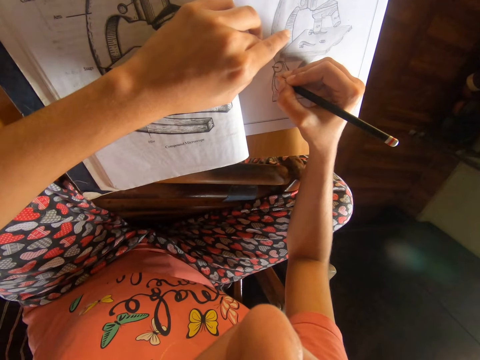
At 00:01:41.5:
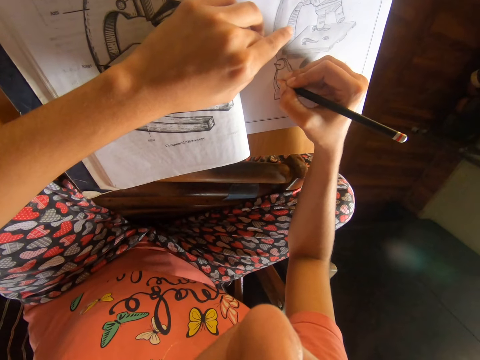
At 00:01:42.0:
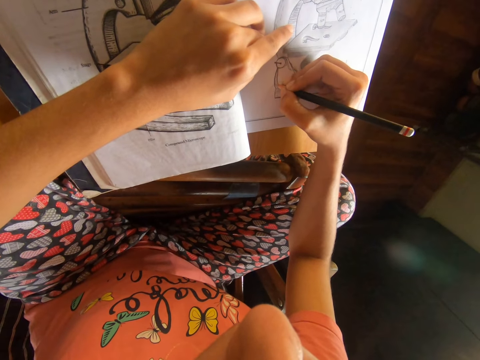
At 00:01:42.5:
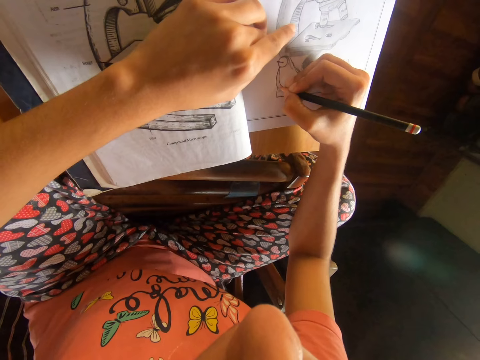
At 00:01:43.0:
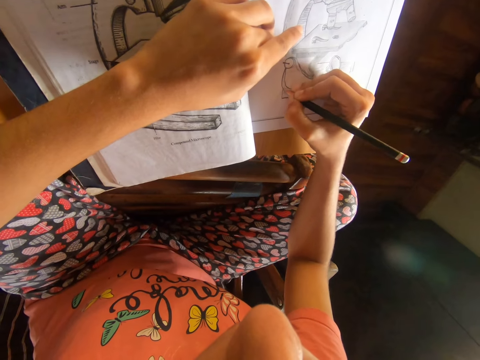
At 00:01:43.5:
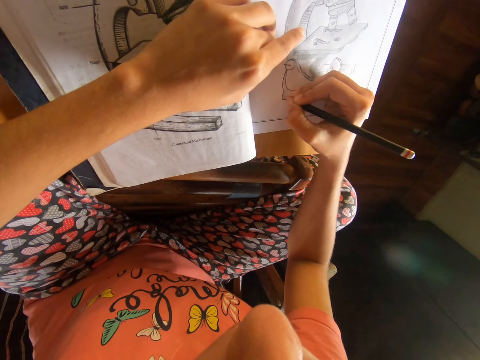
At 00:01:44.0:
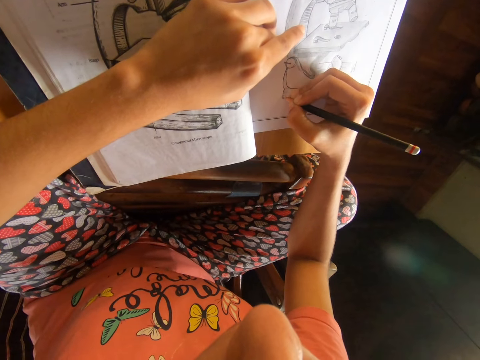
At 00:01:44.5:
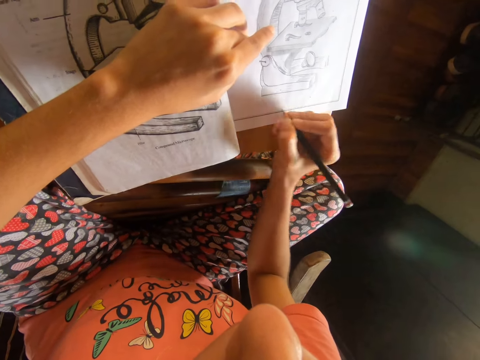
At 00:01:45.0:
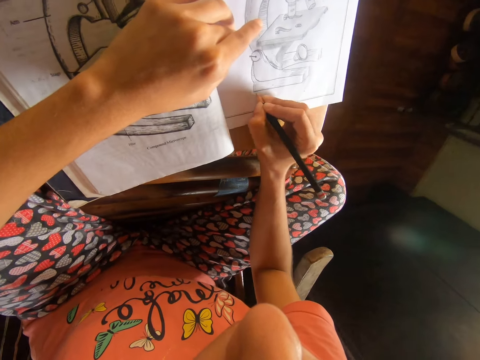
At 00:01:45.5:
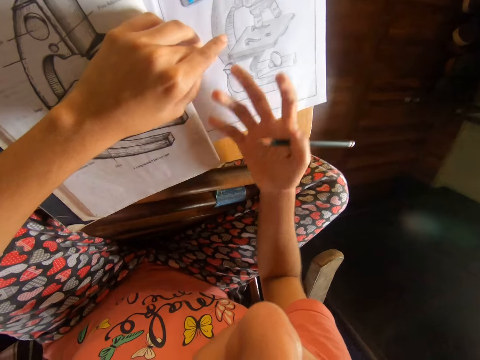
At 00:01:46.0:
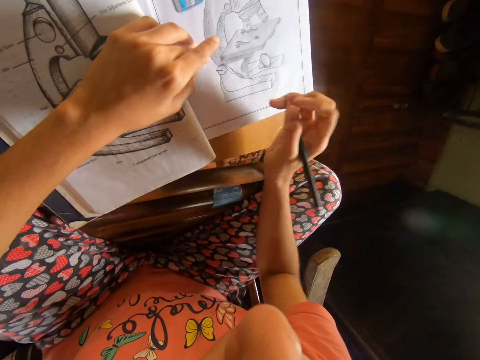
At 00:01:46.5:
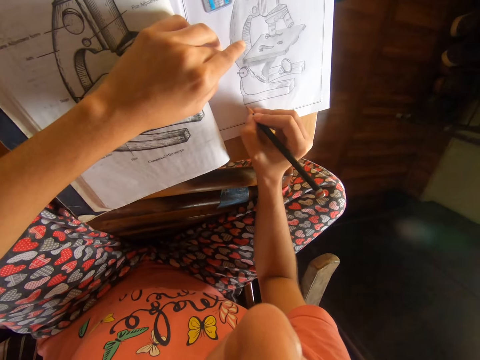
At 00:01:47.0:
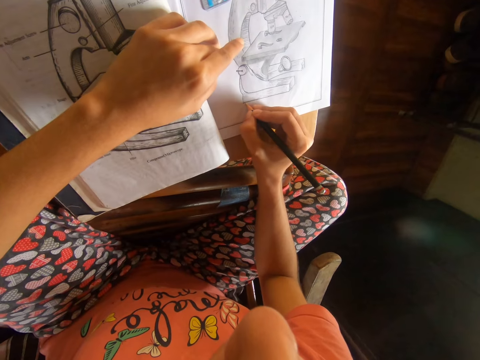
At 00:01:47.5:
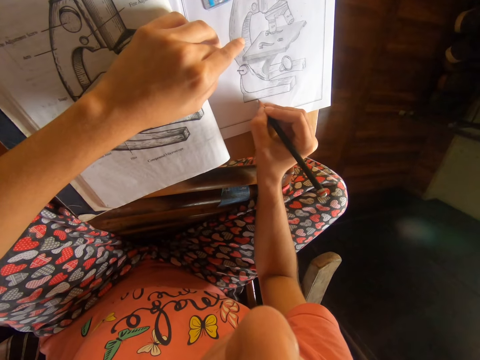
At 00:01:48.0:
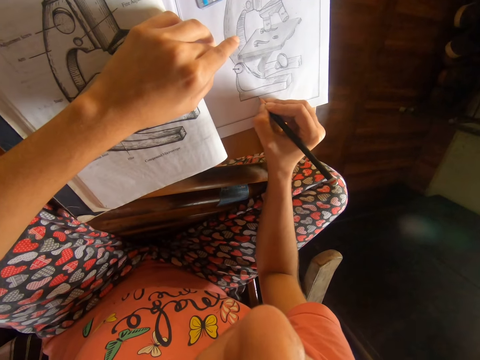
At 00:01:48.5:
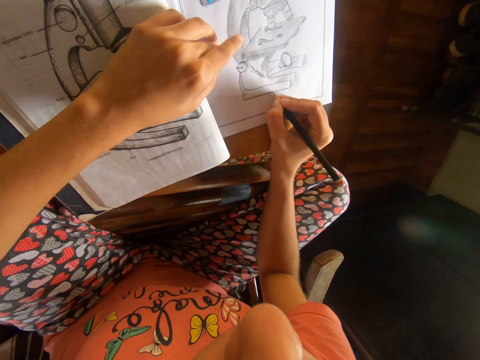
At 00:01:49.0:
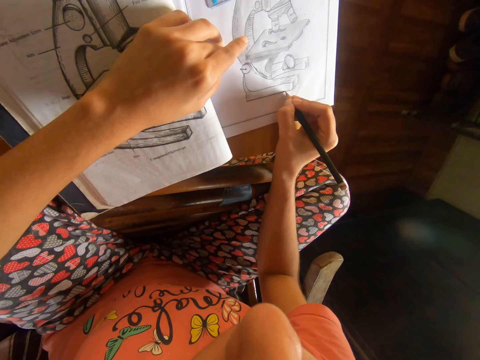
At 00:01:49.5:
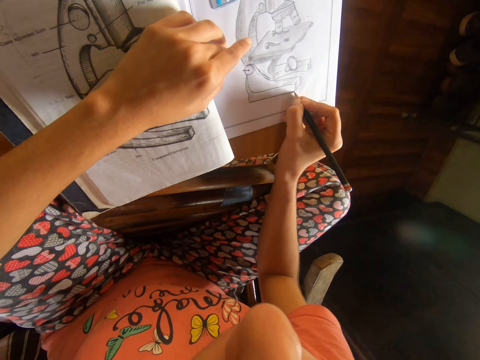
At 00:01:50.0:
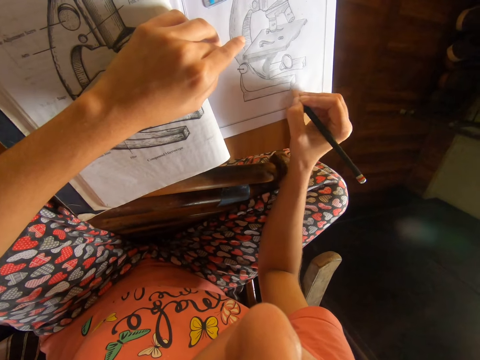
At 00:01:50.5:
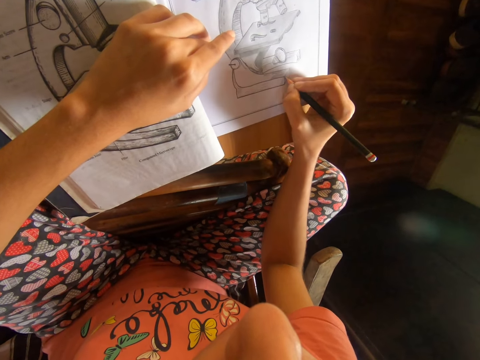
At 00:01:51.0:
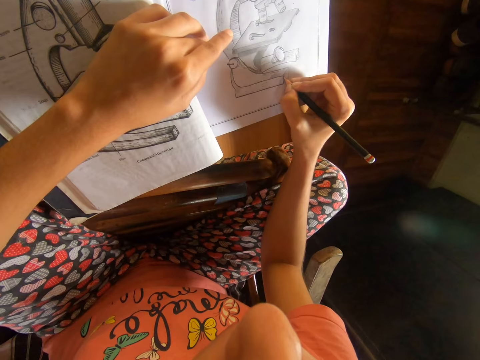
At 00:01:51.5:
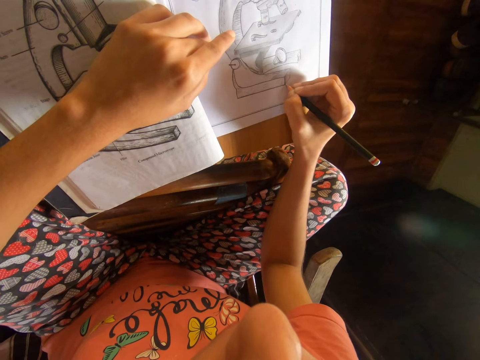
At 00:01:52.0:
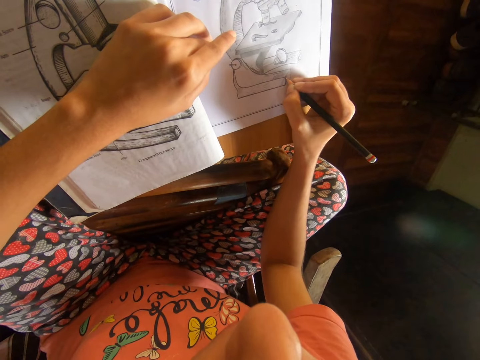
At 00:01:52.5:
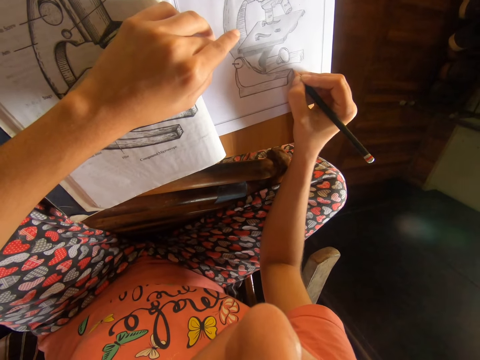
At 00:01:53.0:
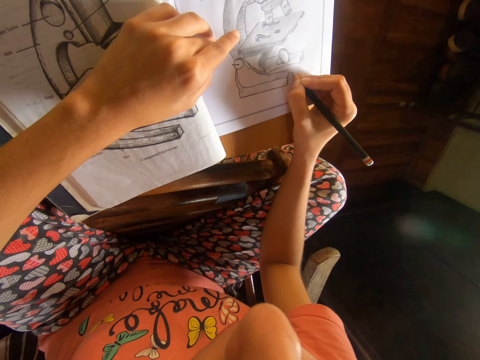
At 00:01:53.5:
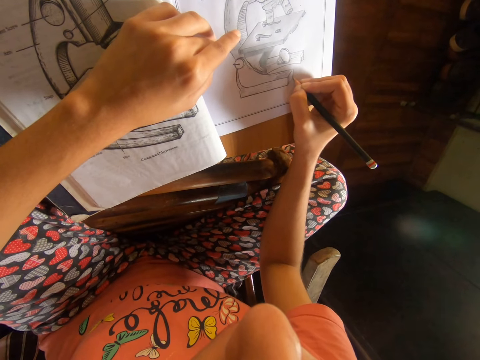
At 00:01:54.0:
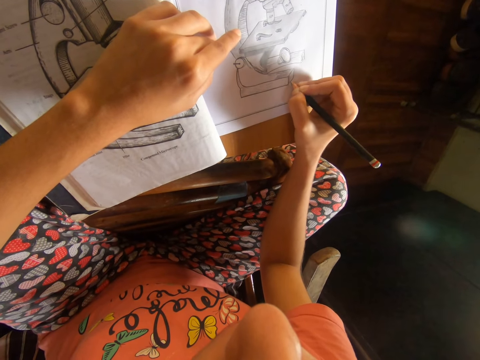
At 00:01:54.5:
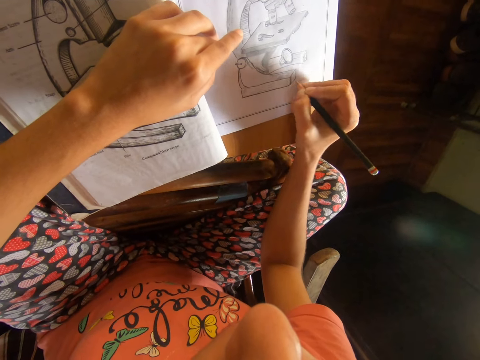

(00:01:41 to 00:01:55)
The camera wearer draws on the book with the pencil in her right hand. She dusts the book with her right hand. She draws on the book with the pencil in her right hand.

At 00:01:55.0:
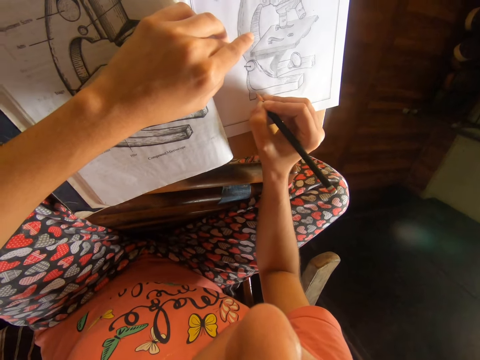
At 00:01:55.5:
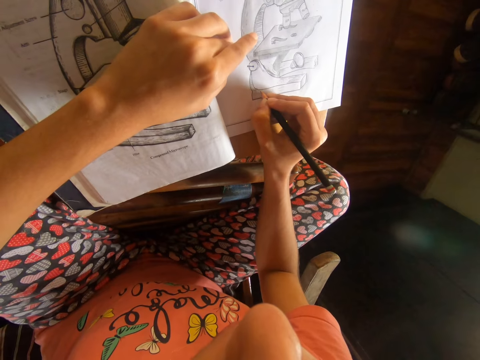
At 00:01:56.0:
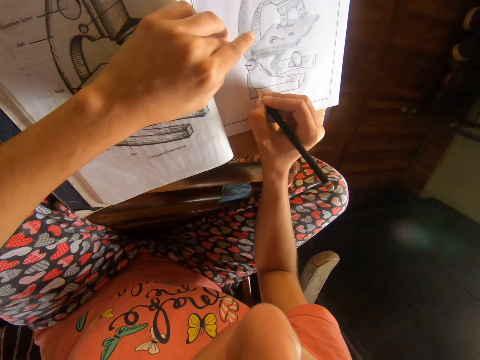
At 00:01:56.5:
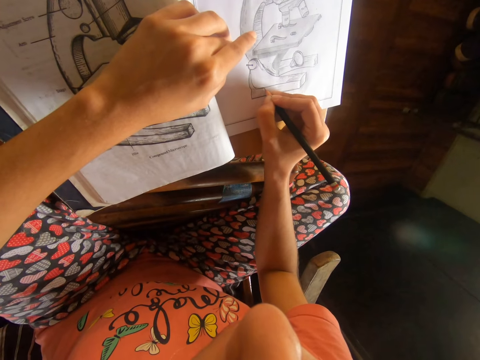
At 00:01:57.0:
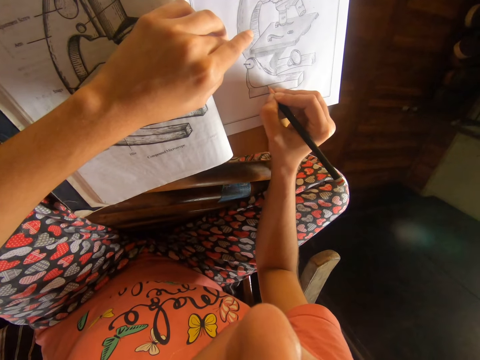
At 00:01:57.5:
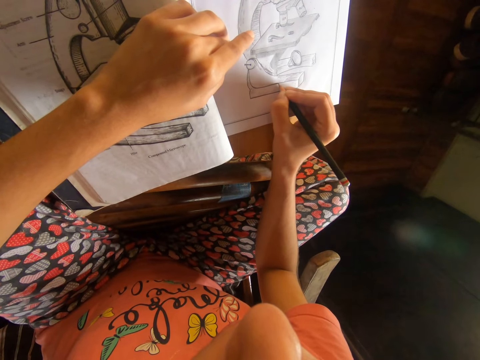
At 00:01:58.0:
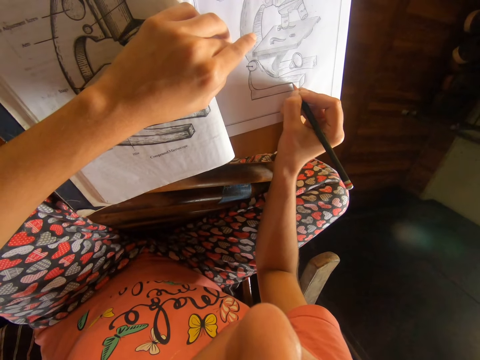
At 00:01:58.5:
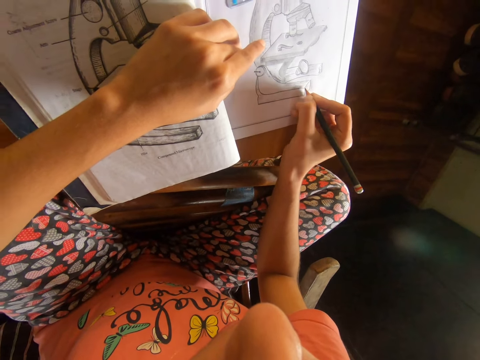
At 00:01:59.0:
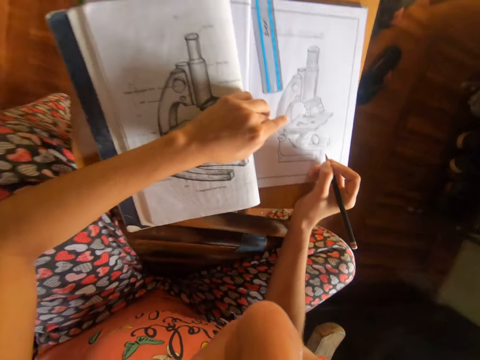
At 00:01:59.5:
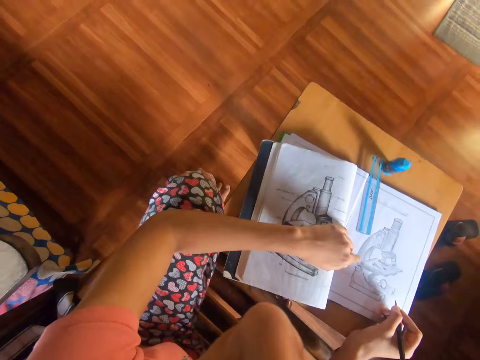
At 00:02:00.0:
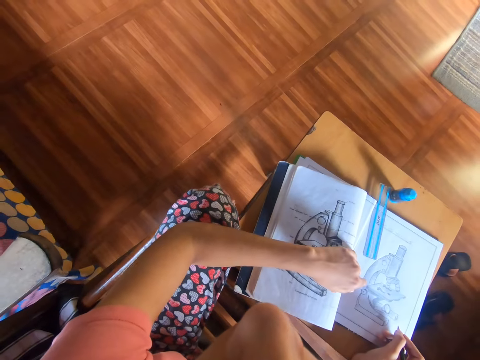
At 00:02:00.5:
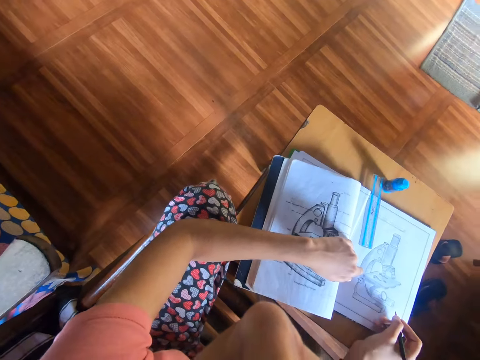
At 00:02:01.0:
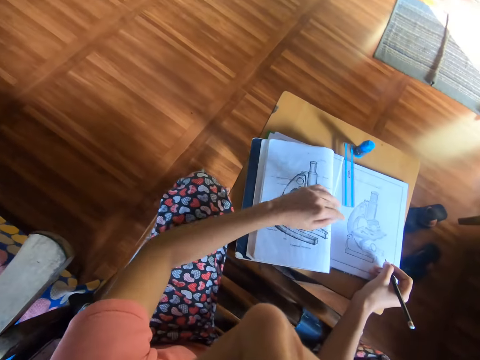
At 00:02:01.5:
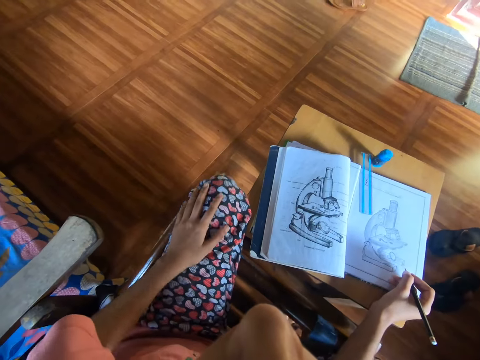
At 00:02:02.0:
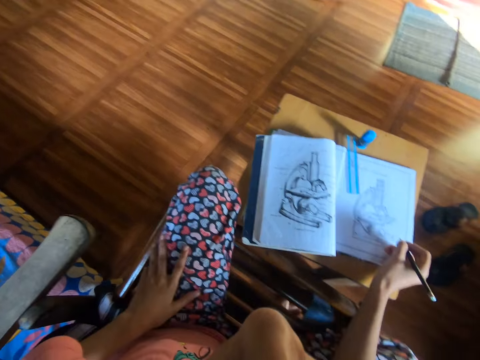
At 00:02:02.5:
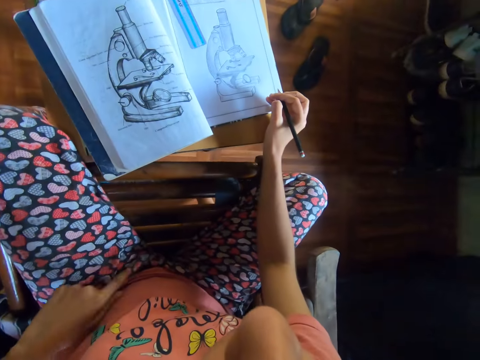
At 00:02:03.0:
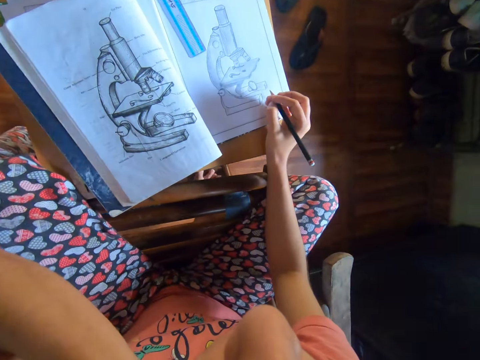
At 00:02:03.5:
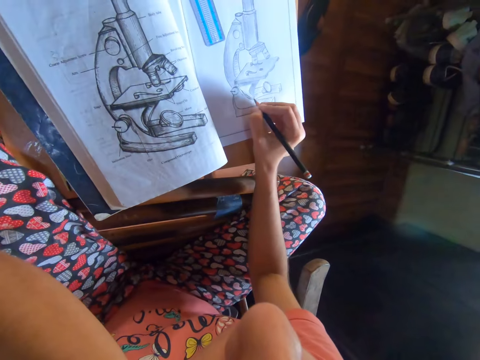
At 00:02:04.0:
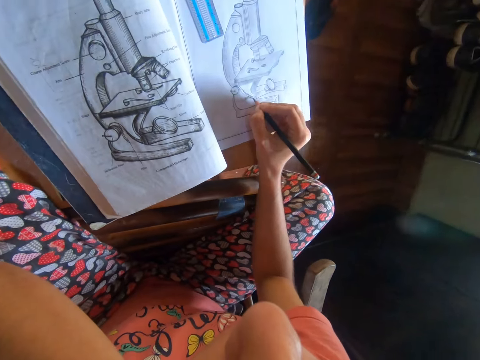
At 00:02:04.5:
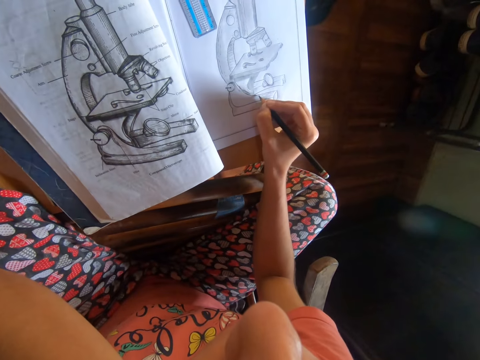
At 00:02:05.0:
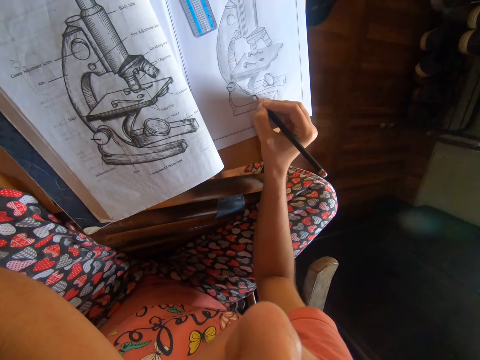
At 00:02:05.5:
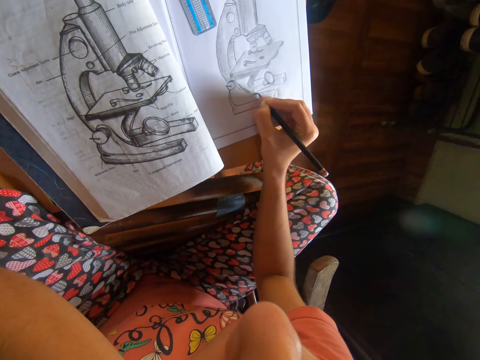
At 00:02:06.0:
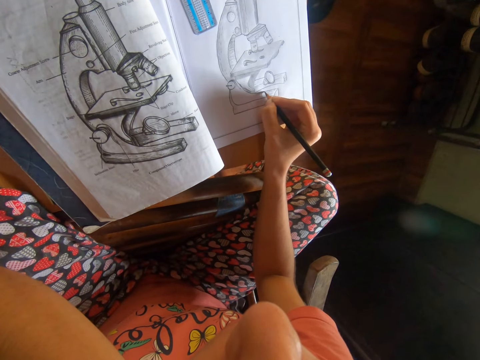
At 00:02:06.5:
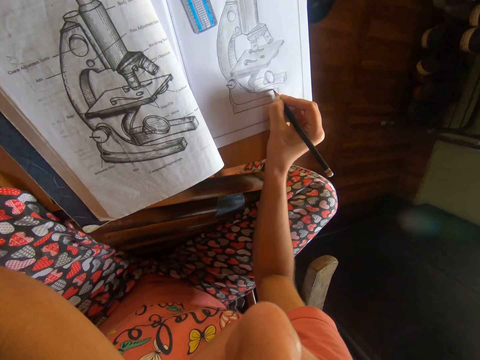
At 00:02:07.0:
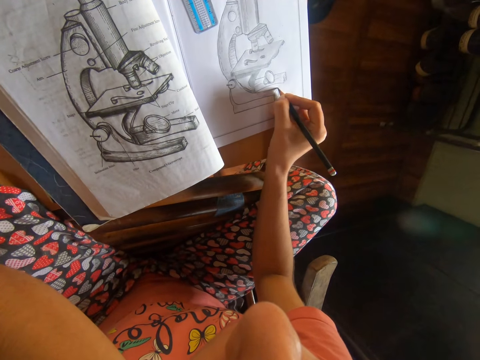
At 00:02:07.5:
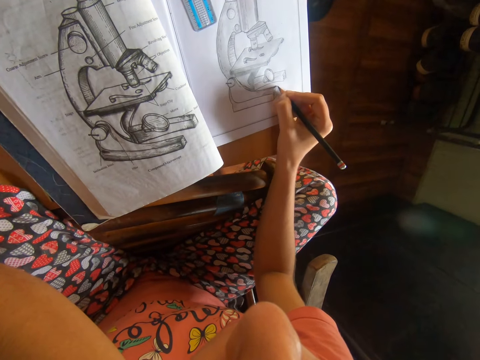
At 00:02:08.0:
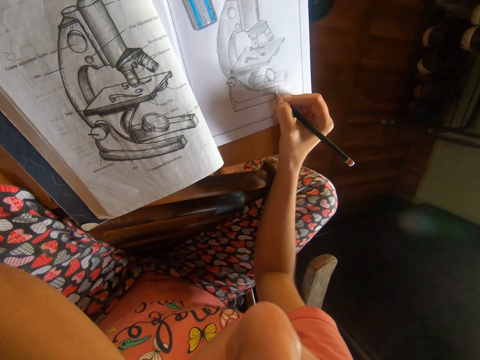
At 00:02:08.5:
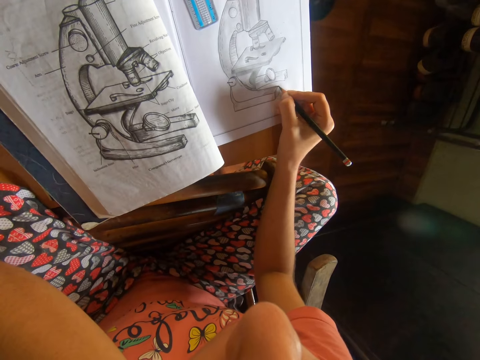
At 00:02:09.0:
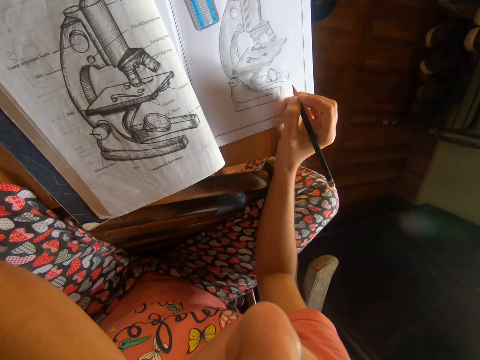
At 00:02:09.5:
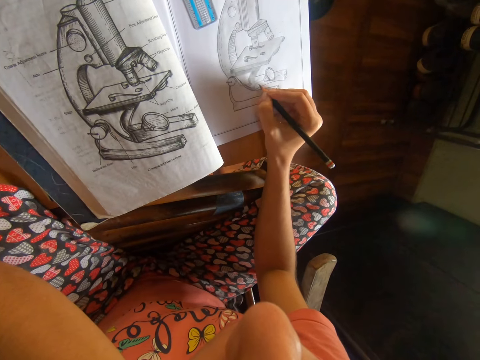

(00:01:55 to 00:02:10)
The woman converses with the camera wearer. The camera wearer moves the hand. She draws on the book with the pencil in her right hand.
